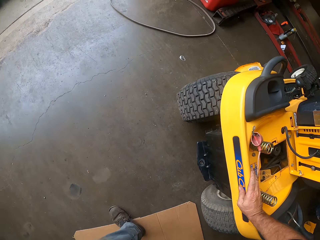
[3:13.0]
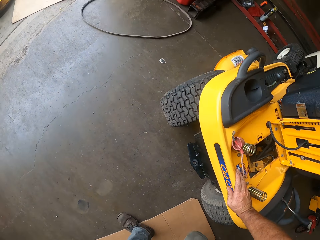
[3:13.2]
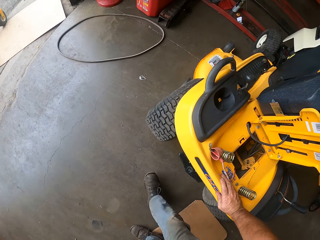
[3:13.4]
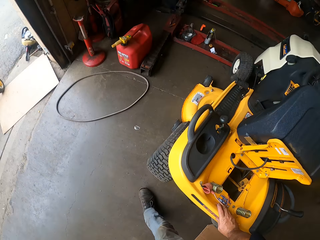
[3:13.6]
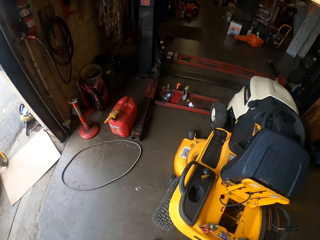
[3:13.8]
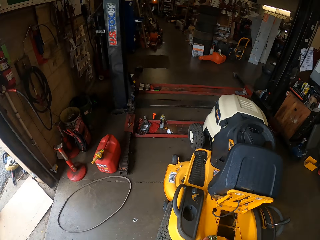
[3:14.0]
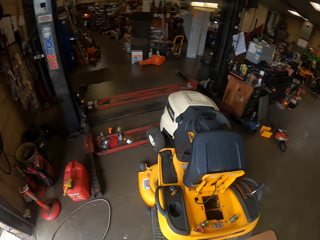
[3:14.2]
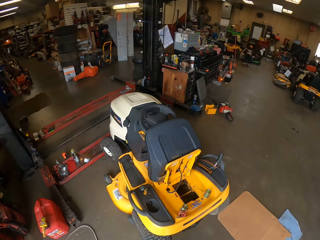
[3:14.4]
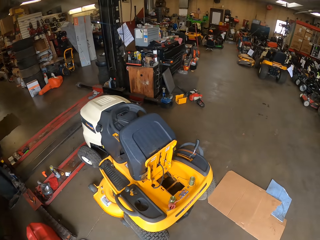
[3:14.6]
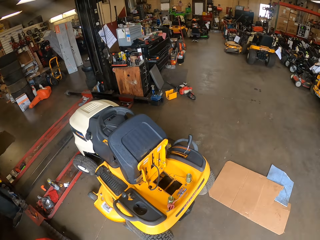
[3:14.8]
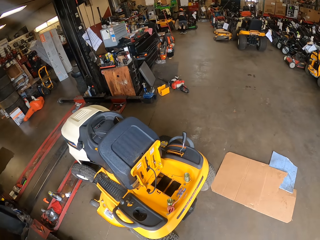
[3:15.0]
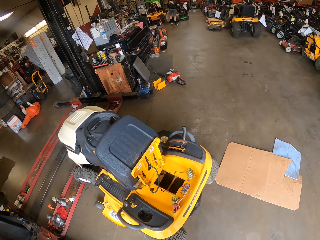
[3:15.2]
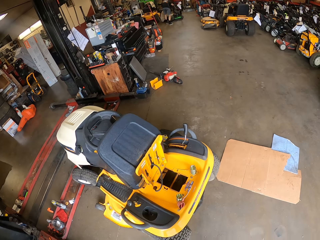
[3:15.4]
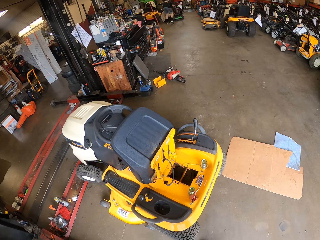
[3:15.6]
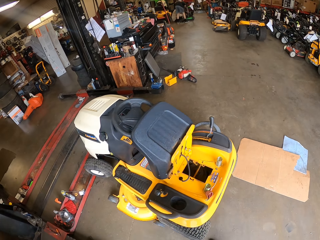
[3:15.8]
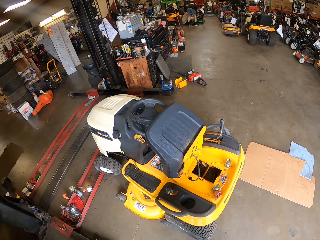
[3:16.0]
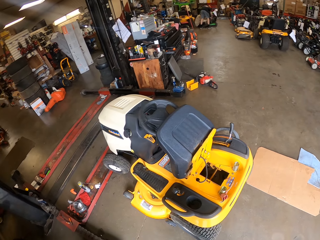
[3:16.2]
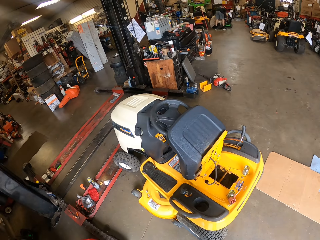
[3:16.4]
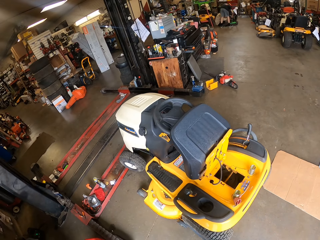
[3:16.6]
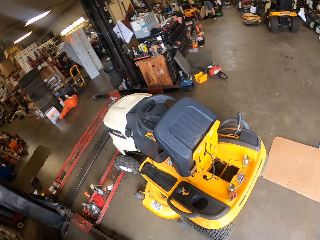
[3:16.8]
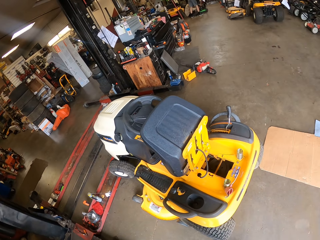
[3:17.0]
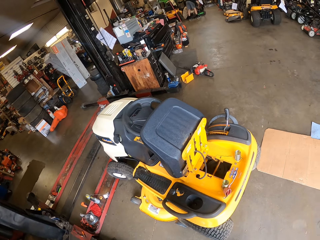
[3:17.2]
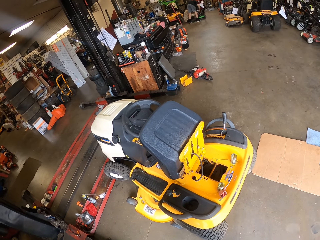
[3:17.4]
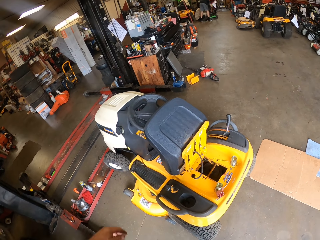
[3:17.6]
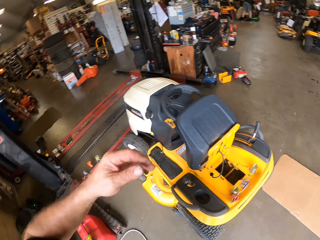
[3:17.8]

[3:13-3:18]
The camera wearer walks around.
